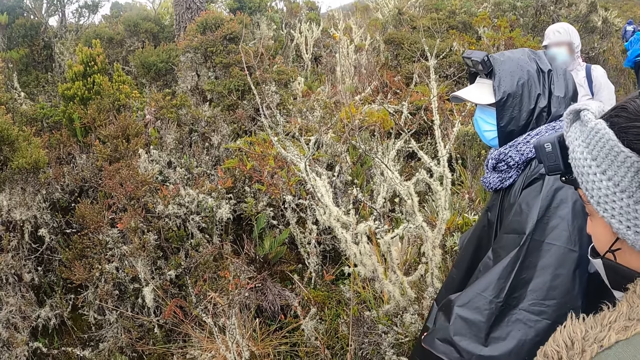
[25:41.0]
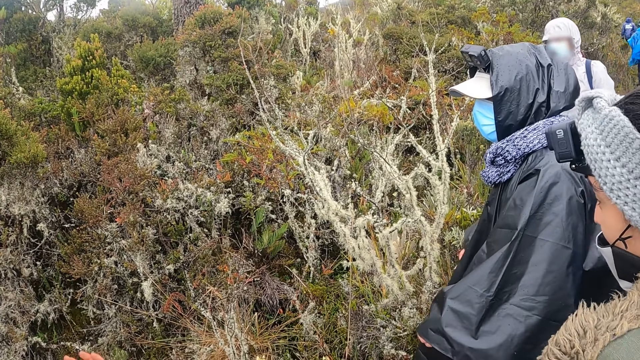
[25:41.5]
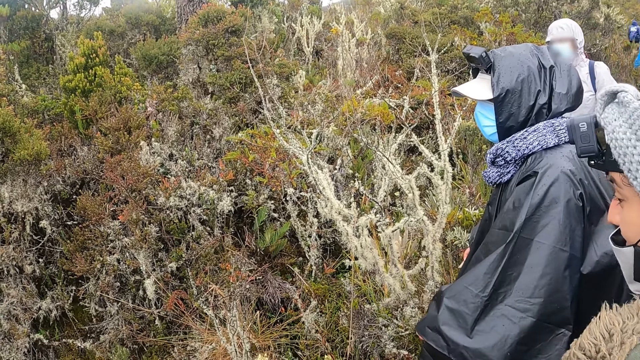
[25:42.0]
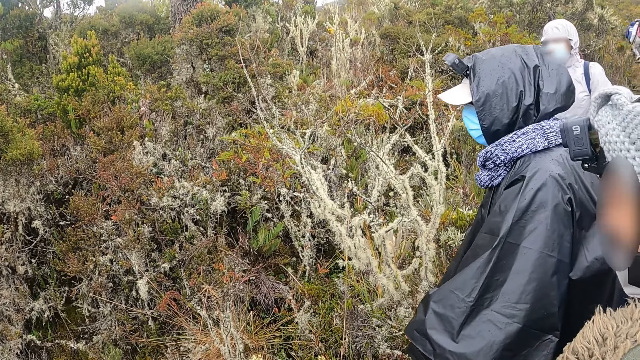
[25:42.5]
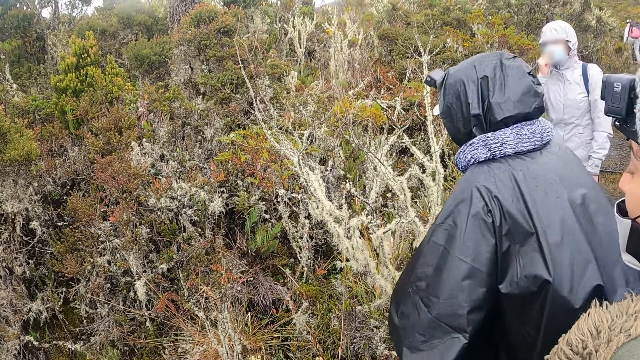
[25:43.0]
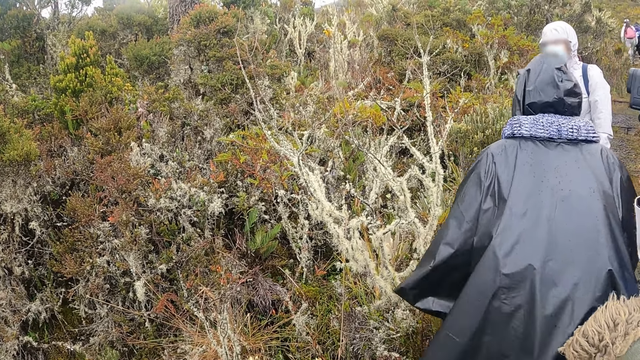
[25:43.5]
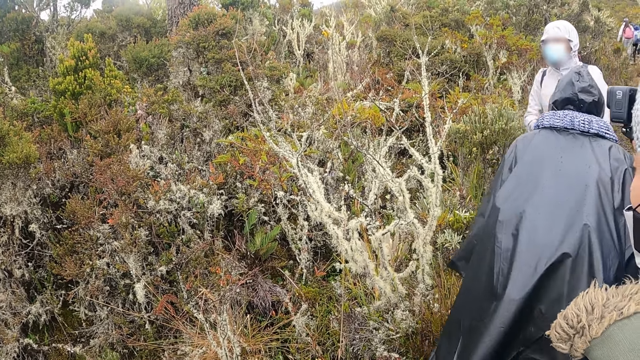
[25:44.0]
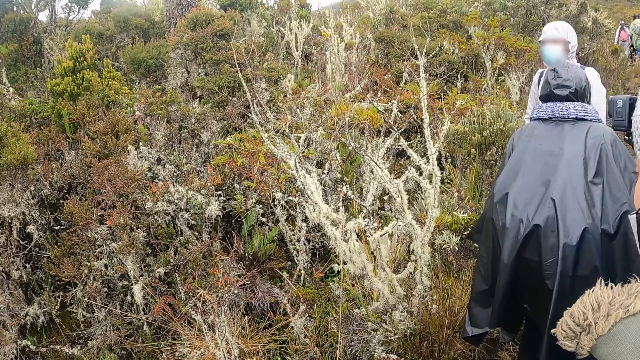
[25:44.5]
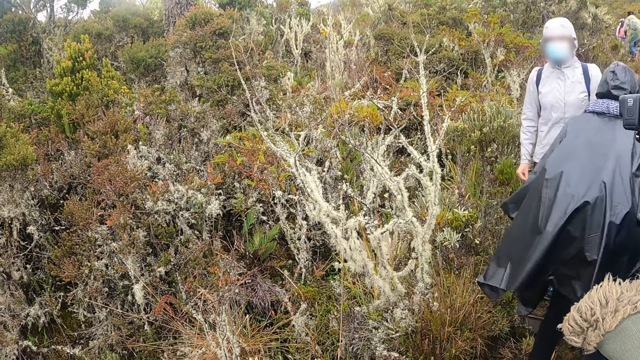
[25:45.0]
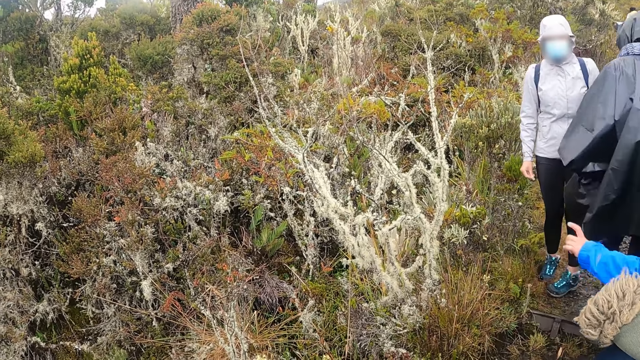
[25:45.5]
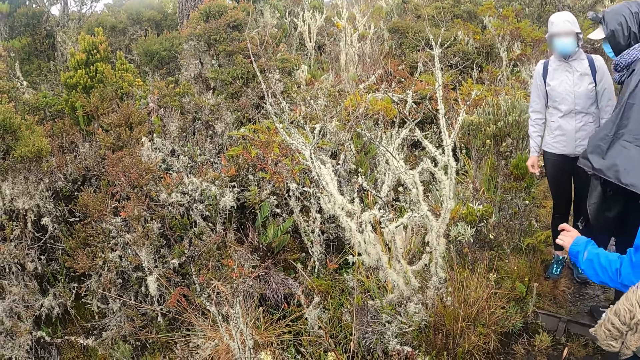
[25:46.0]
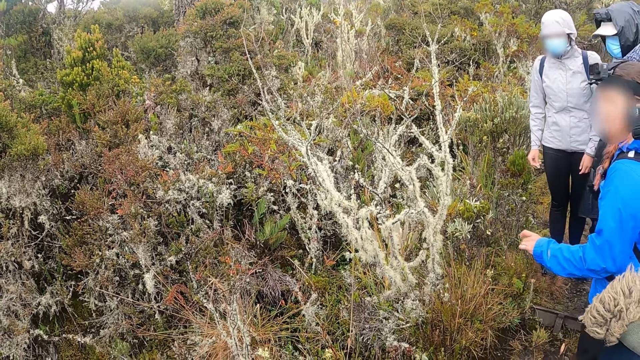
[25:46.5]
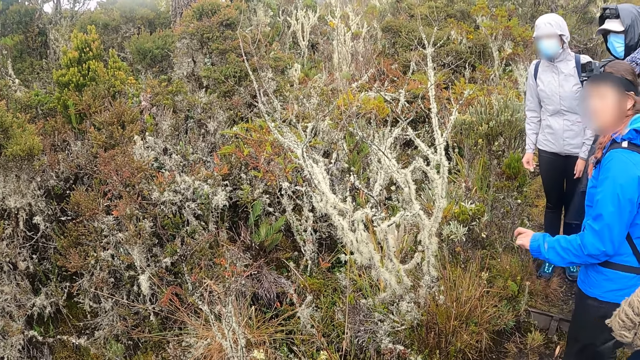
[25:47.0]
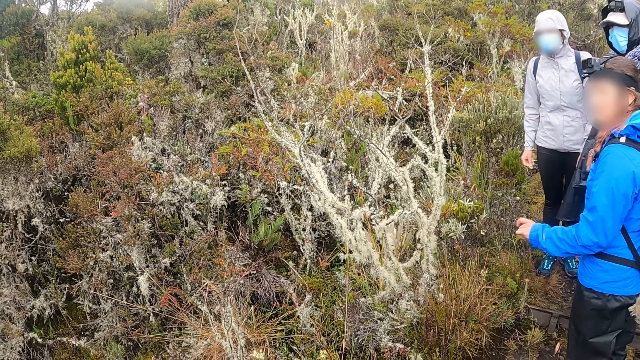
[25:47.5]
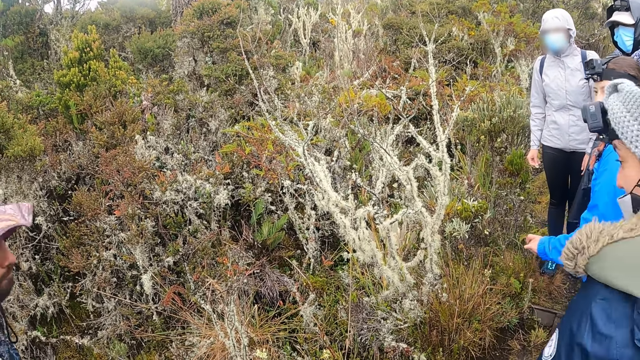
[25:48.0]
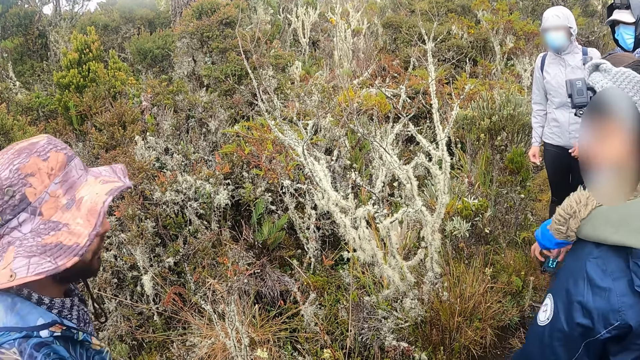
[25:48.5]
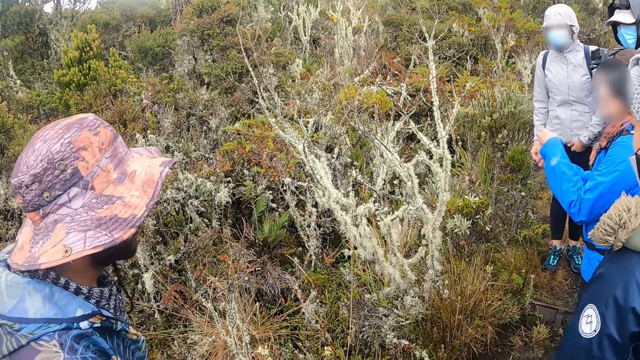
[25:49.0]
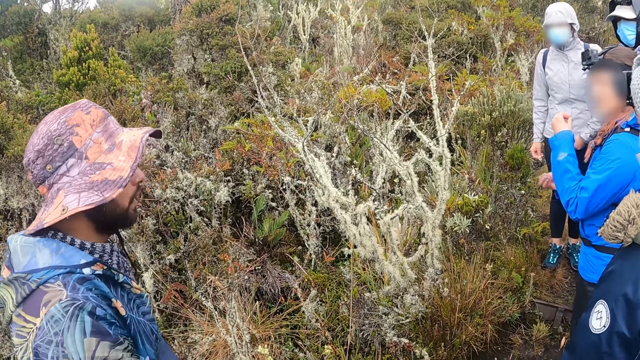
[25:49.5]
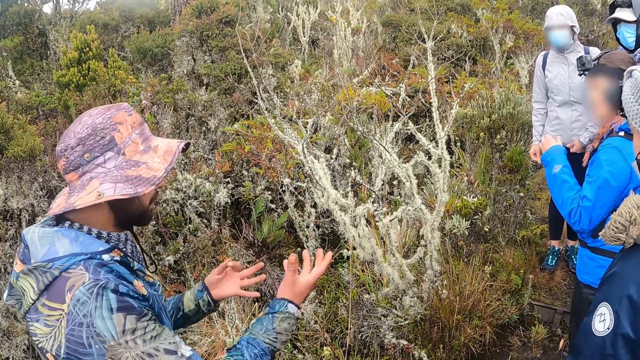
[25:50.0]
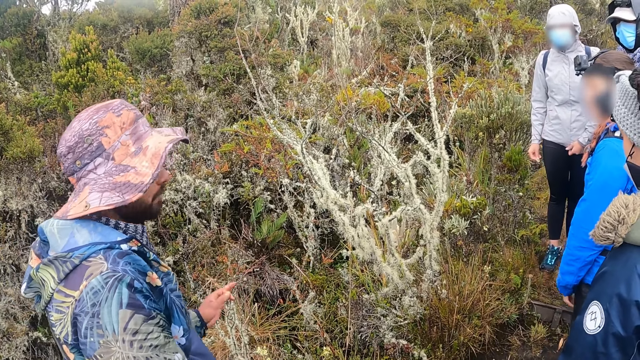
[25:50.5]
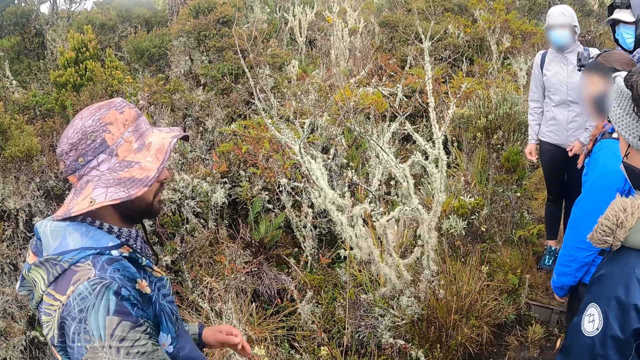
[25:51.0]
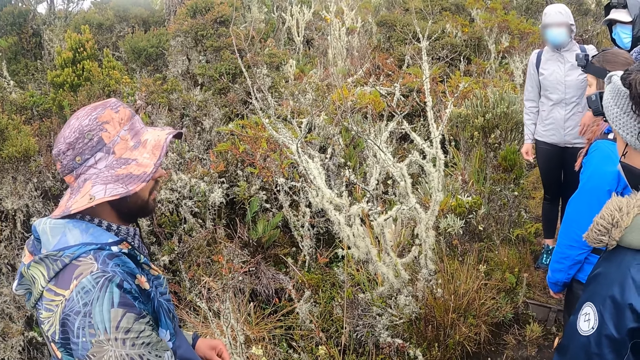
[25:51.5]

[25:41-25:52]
The woman interacts with the man.

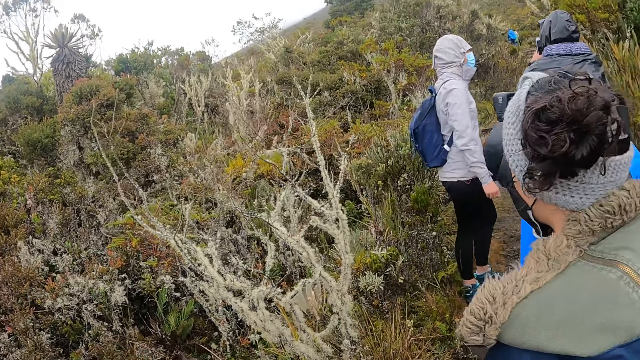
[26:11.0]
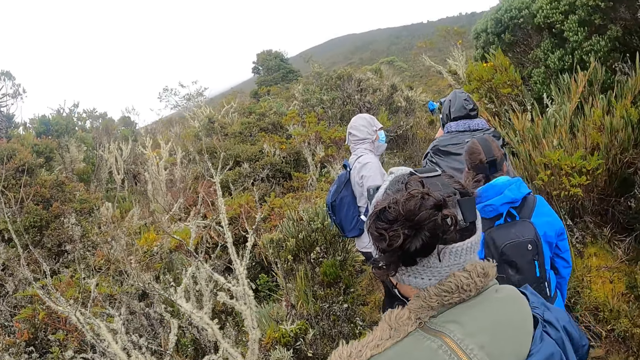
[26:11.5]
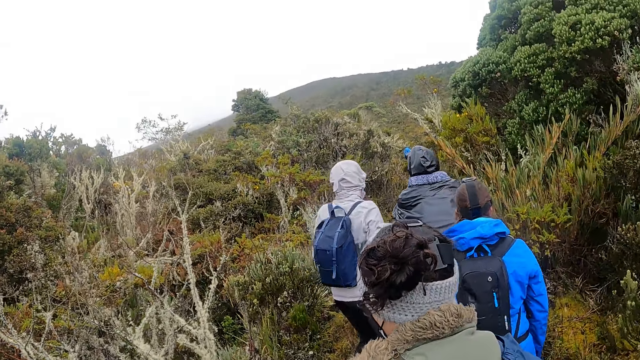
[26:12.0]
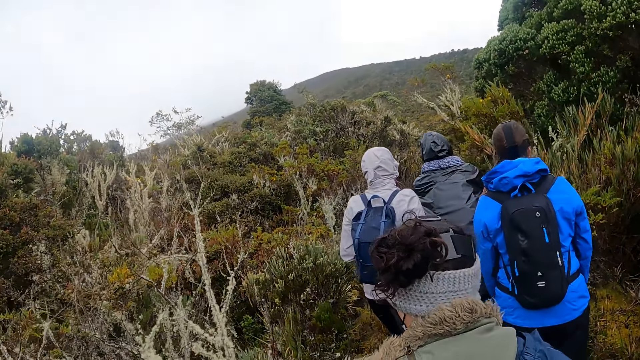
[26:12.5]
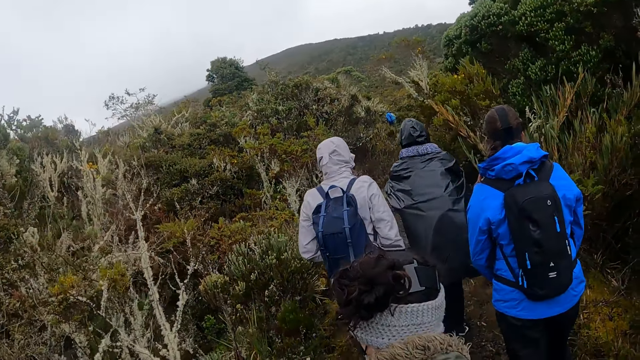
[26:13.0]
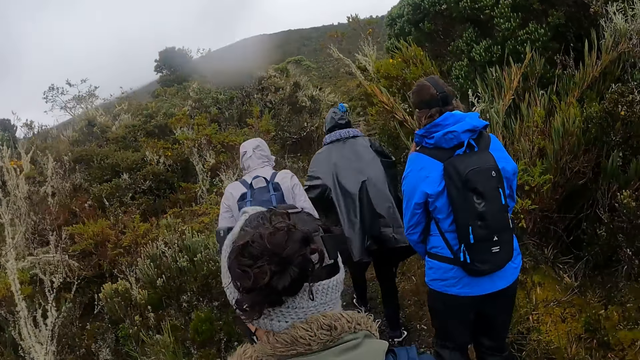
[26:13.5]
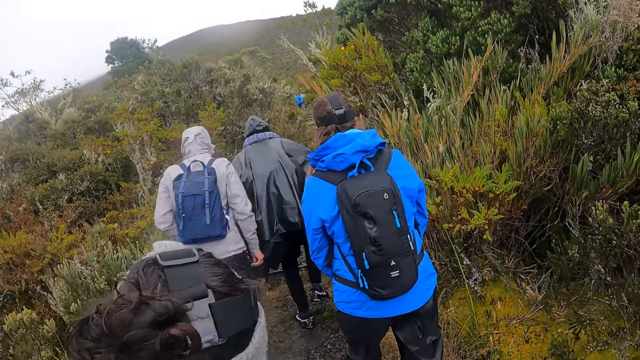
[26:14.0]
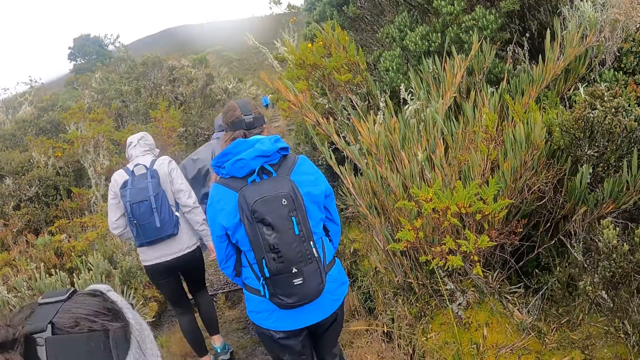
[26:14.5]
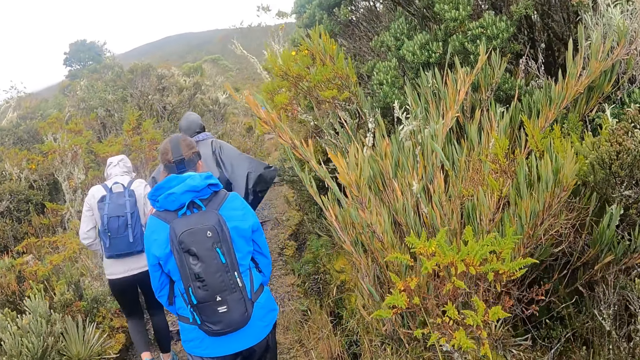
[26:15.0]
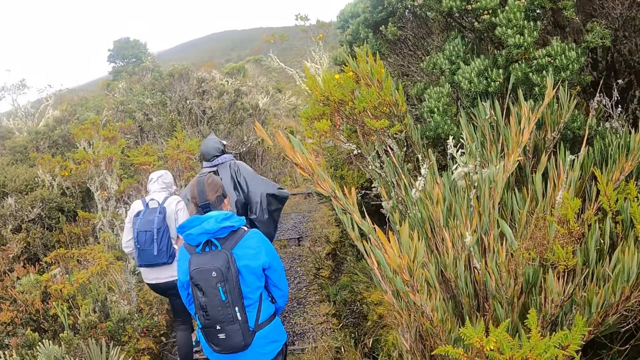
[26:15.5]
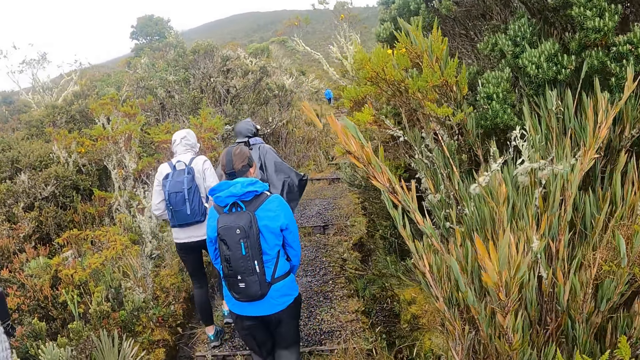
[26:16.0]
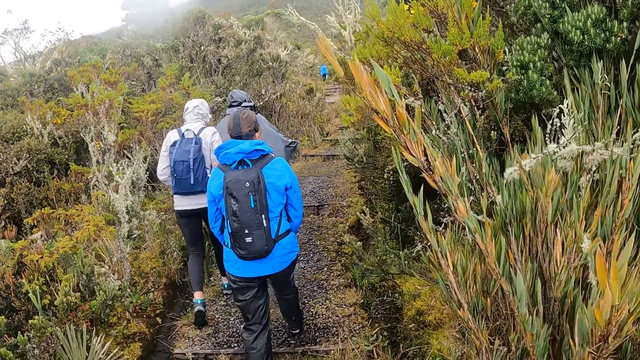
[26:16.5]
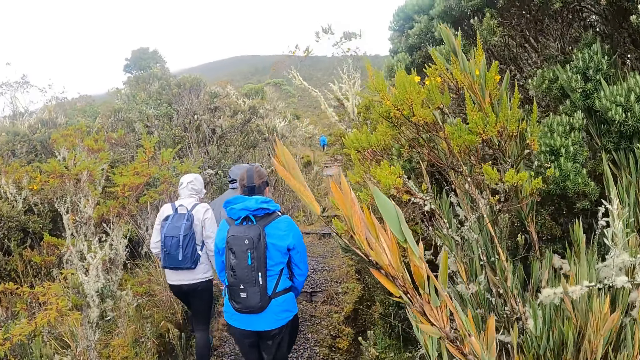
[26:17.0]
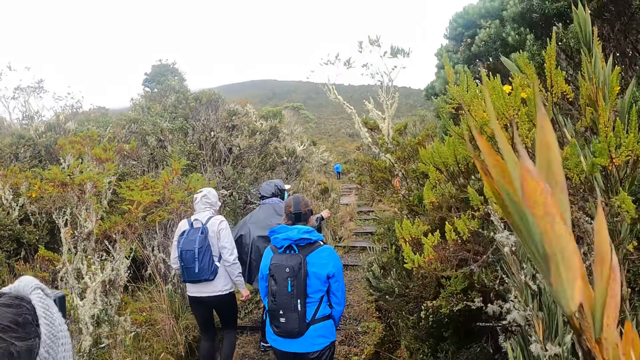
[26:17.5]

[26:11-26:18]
The camera wearer hikes on a hike step with the group of people.

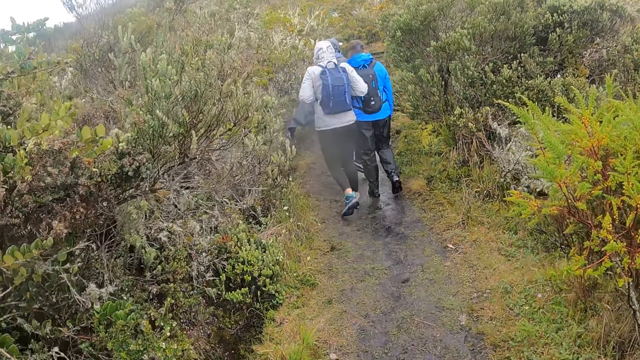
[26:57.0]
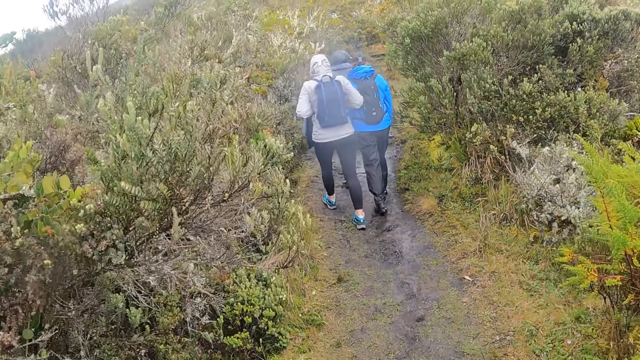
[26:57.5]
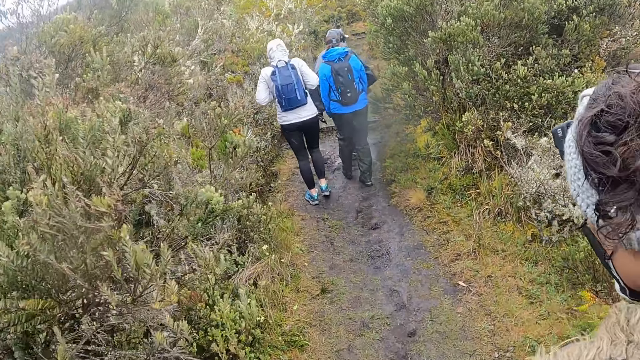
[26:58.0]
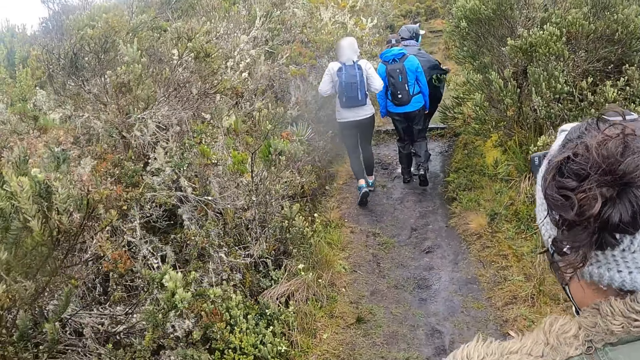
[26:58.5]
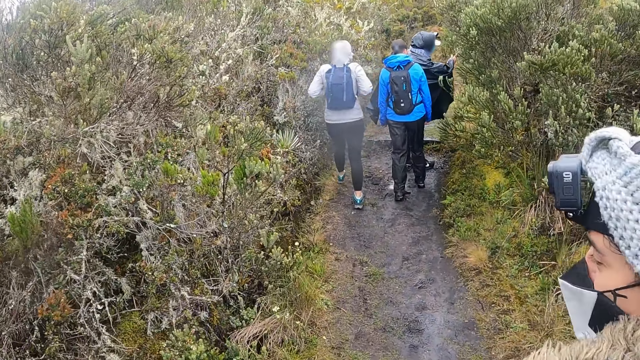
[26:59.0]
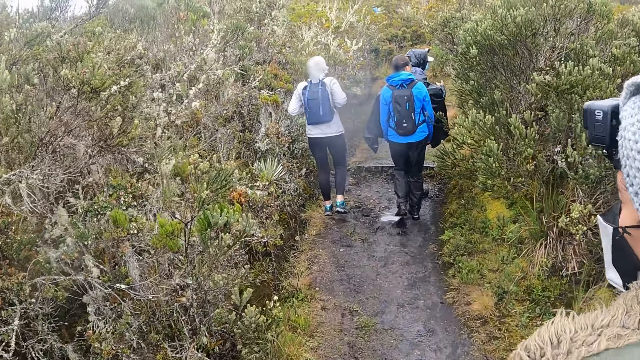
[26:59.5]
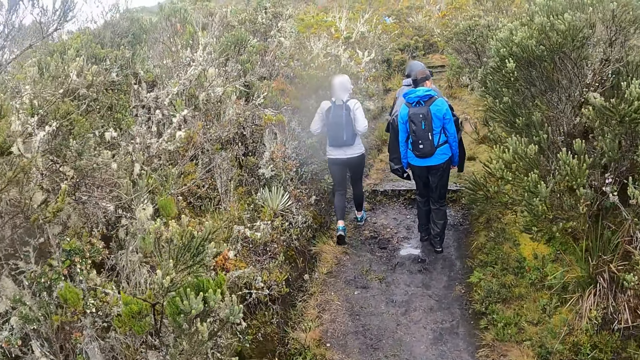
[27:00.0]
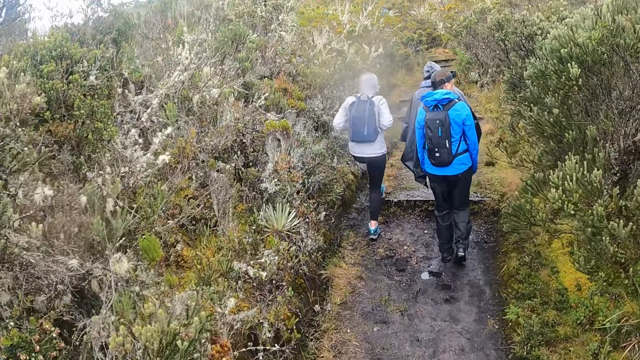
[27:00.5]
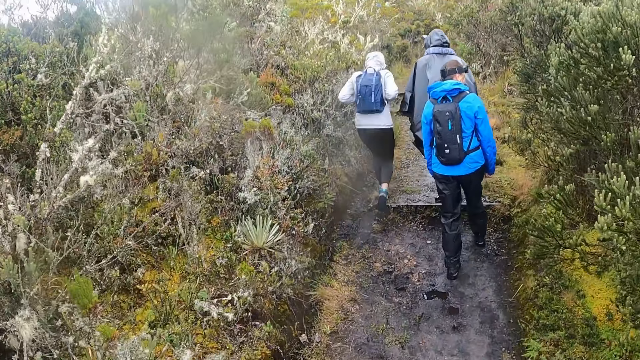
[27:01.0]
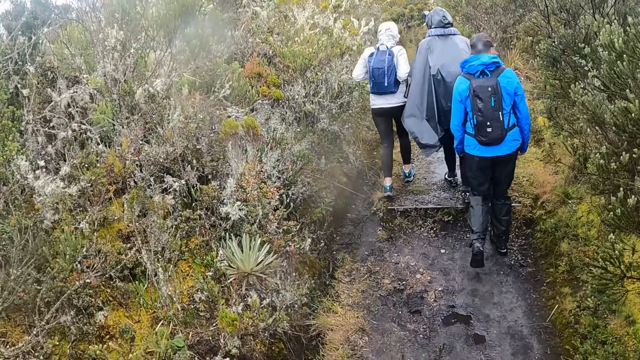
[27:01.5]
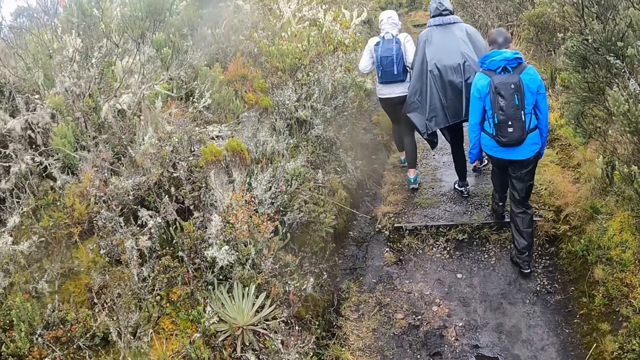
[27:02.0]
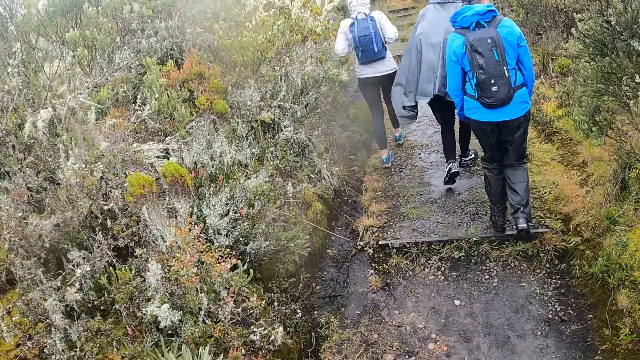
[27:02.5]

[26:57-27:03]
The camera wearer interacts with a woman.
